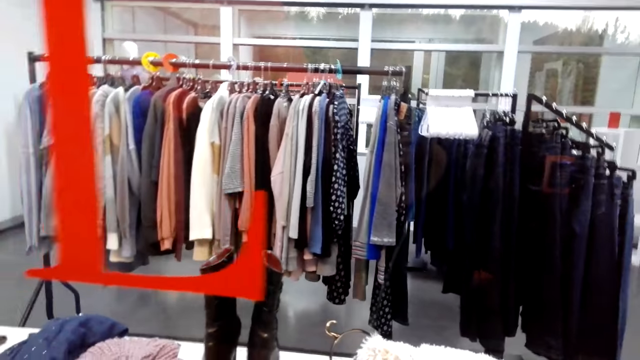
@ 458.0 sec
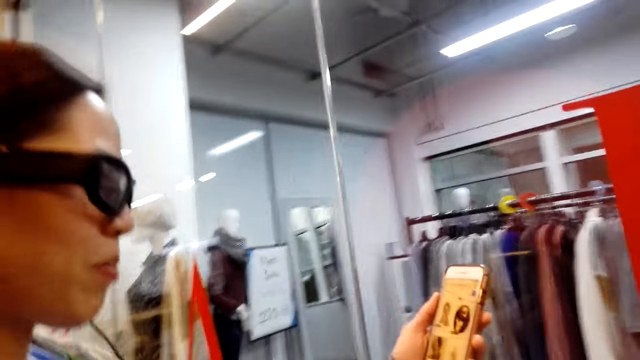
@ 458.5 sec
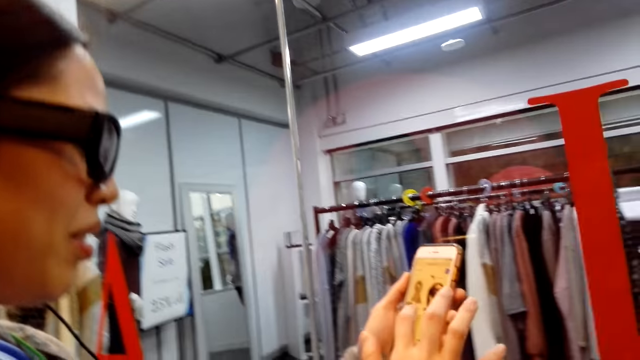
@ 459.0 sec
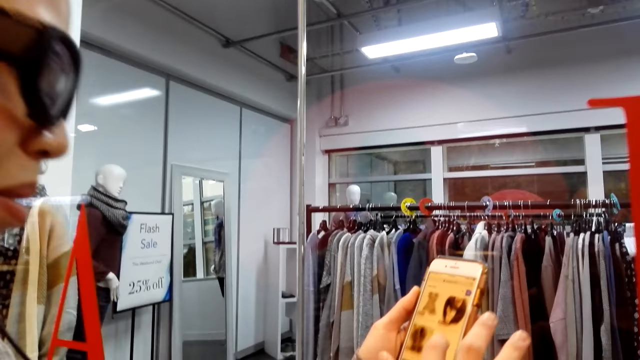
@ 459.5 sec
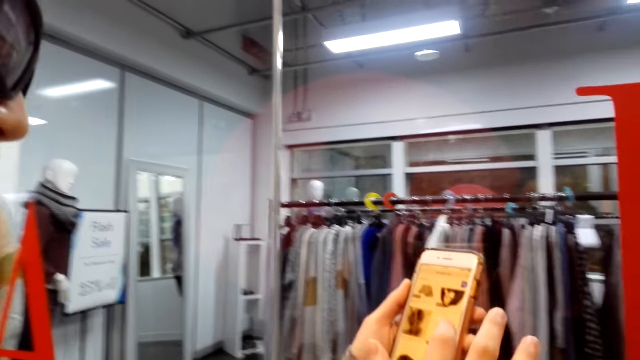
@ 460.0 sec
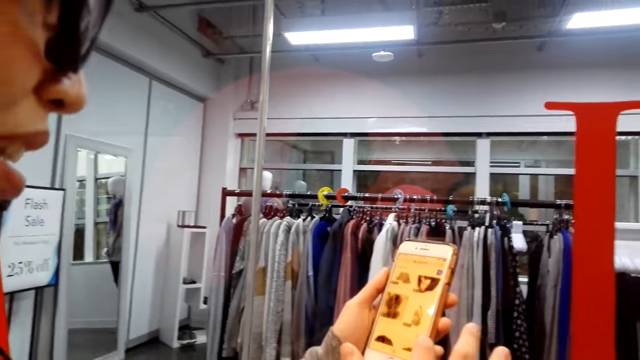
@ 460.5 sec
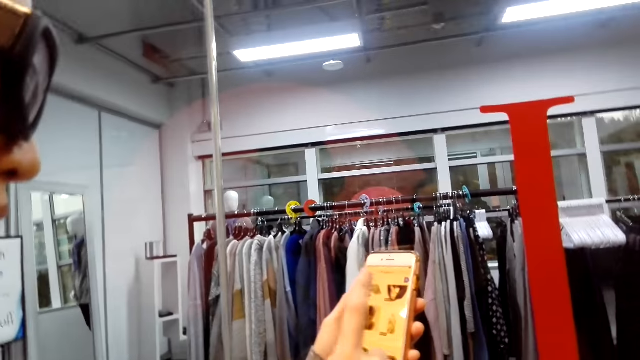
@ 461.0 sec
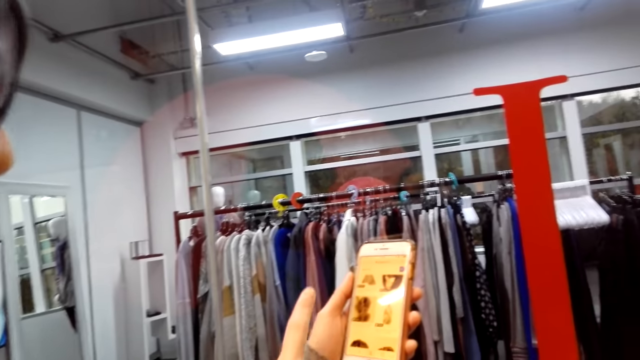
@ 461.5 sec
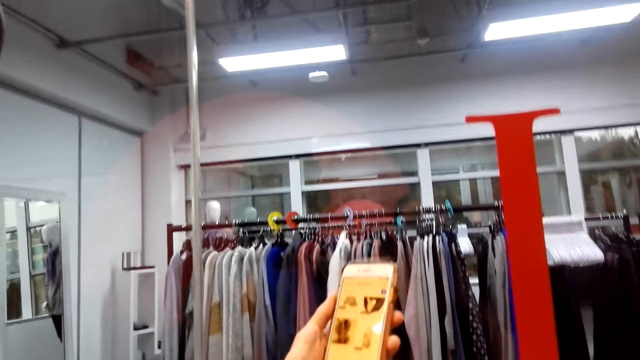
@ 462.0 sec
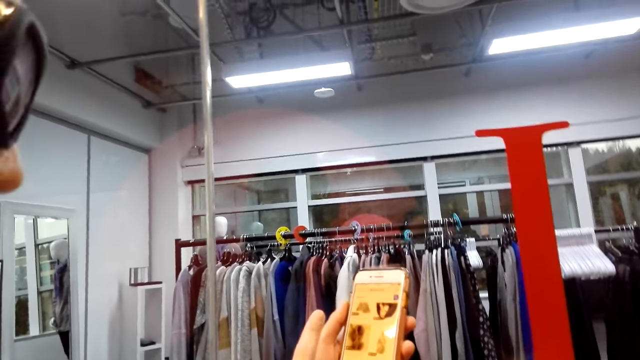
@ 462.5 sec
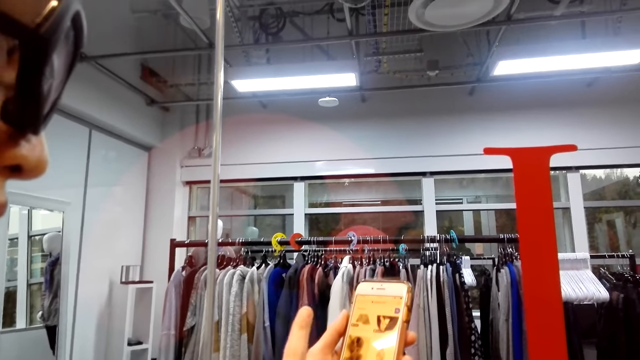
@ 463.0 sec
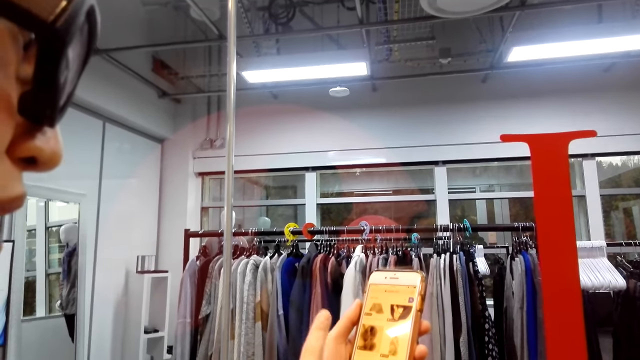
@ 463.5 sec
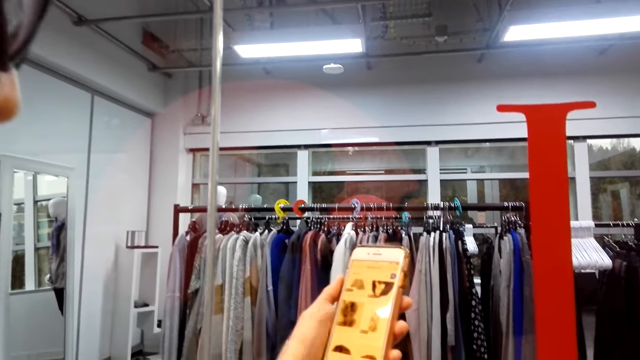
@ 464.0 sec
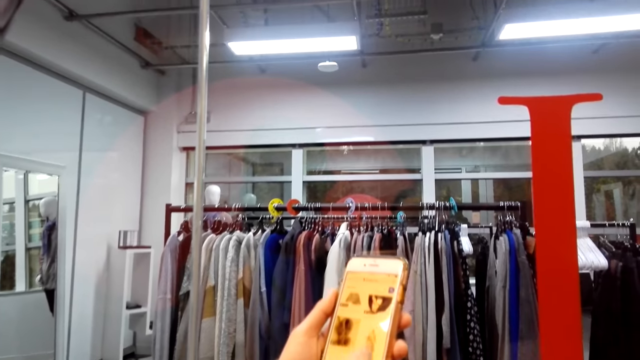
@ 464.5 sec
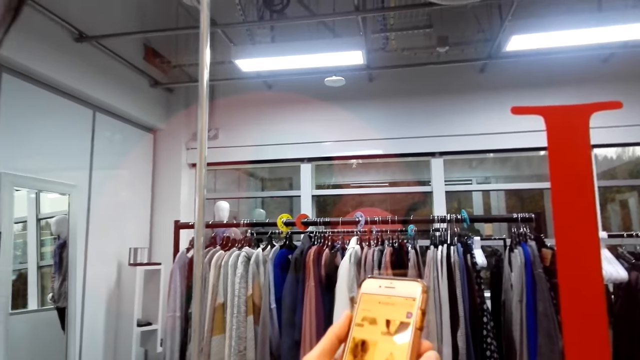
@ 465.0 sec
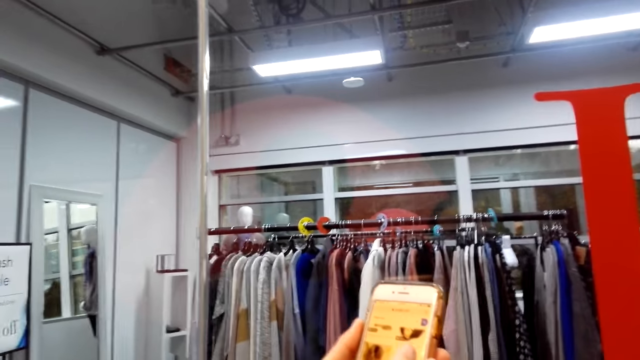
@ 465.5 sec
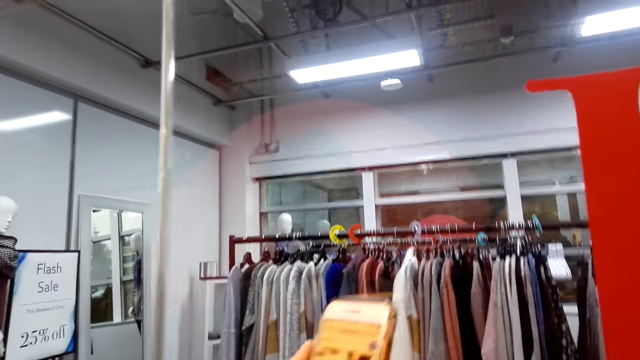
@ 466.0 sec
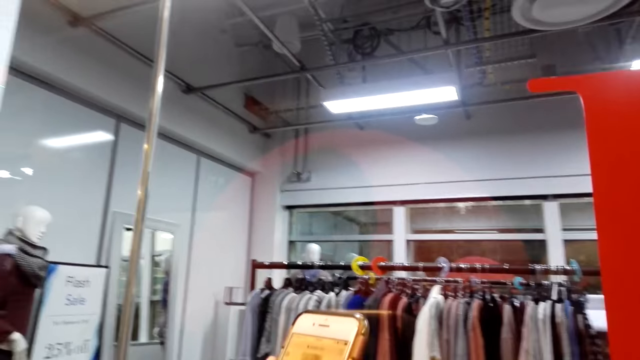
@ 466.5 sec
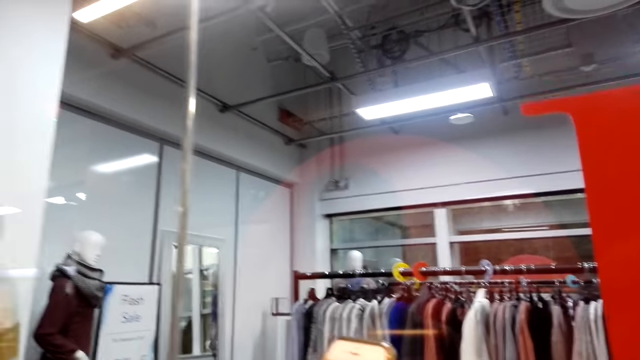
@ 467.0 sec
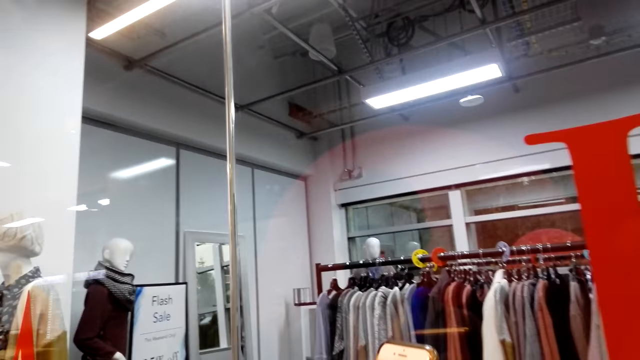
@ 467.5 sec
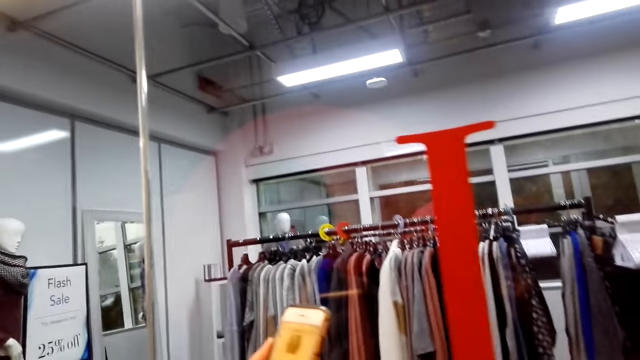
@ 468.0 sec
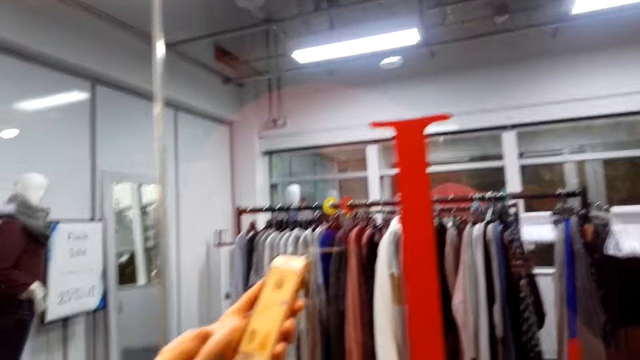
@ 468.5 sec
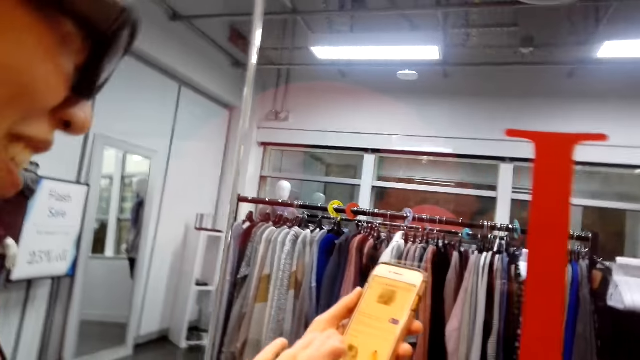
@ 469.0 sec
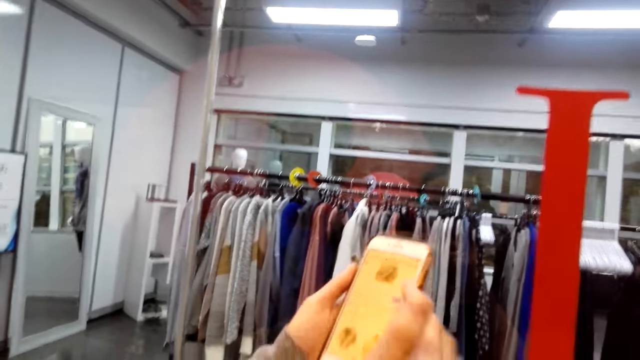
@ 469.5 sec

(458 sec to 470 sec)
A lady scrolls the phone. The lady looks at some photos in her phone.

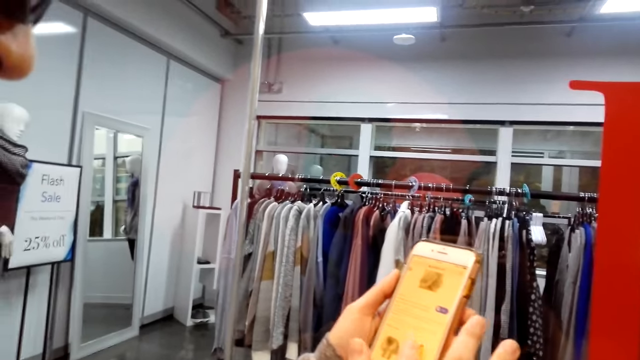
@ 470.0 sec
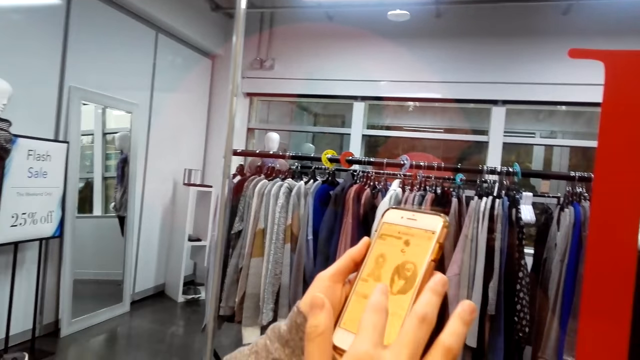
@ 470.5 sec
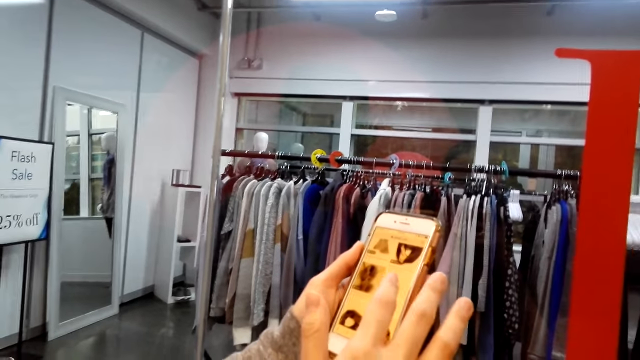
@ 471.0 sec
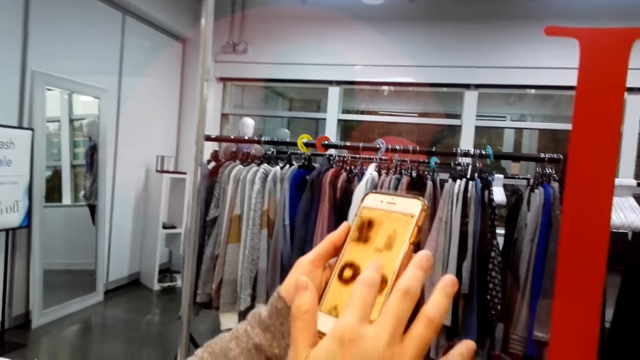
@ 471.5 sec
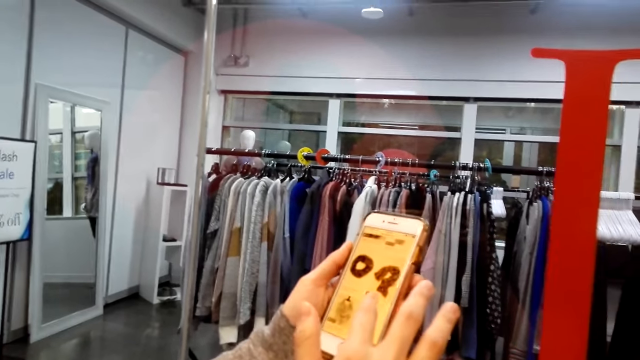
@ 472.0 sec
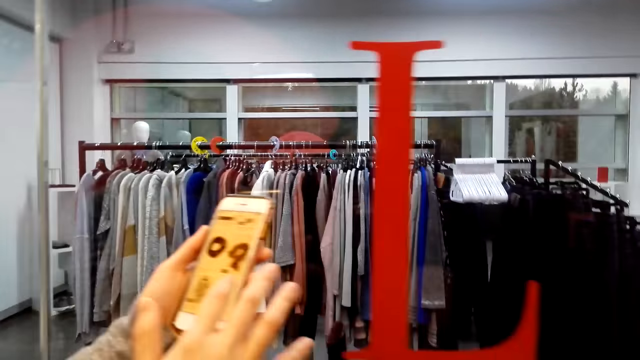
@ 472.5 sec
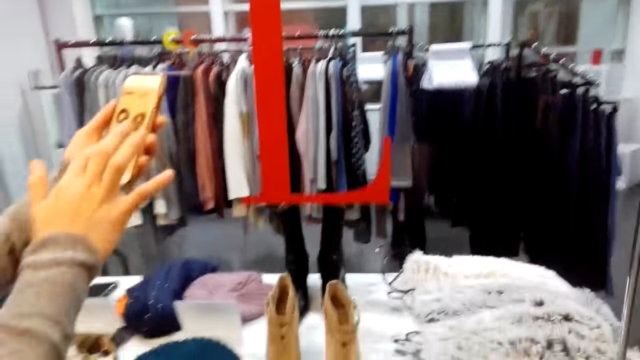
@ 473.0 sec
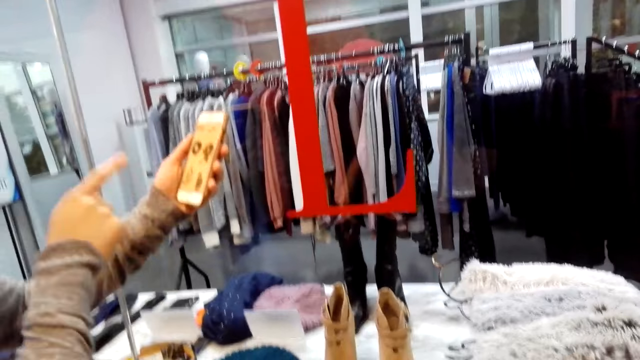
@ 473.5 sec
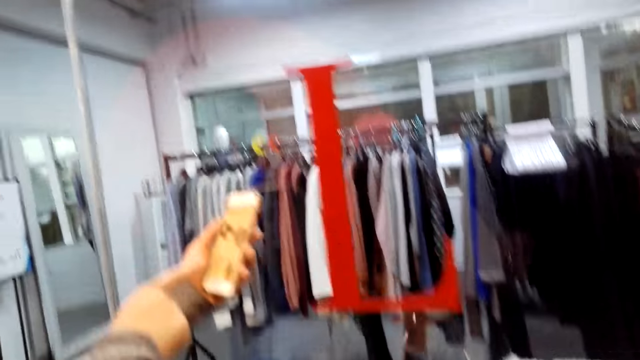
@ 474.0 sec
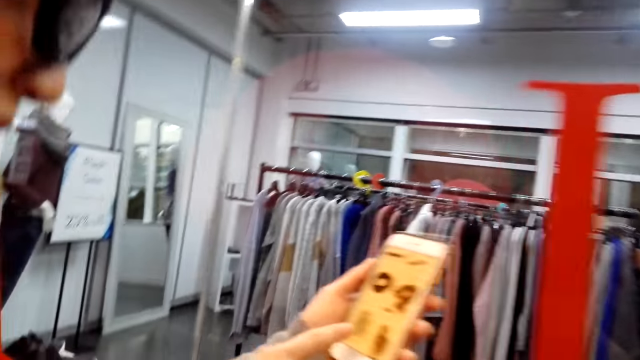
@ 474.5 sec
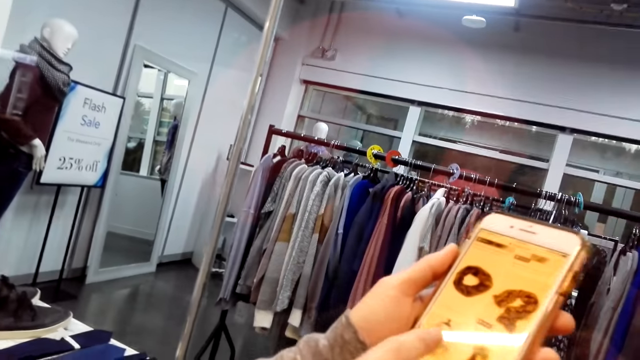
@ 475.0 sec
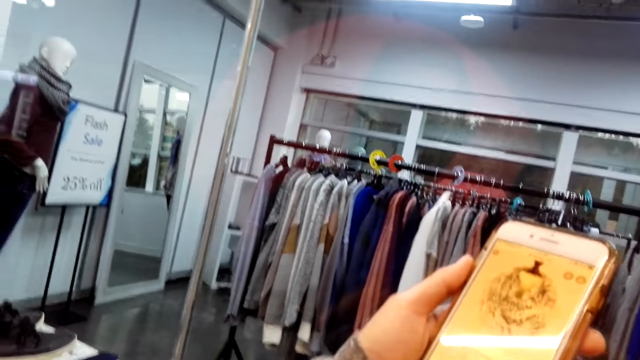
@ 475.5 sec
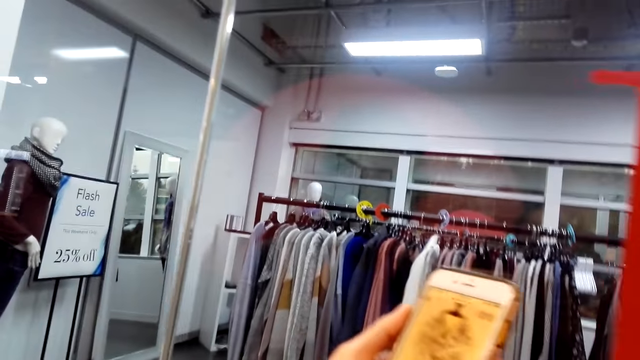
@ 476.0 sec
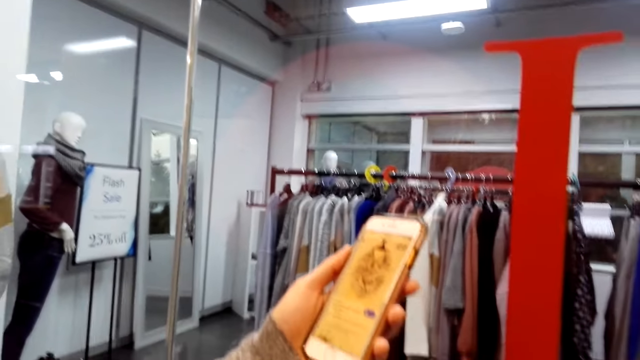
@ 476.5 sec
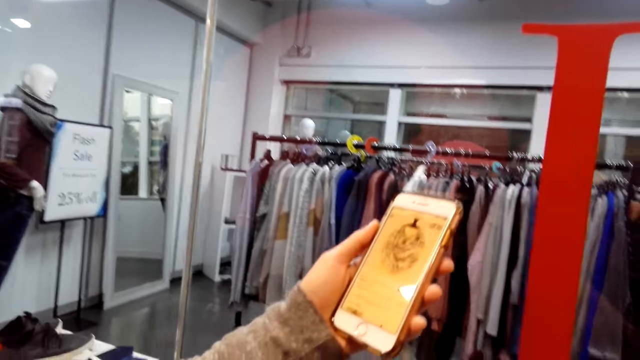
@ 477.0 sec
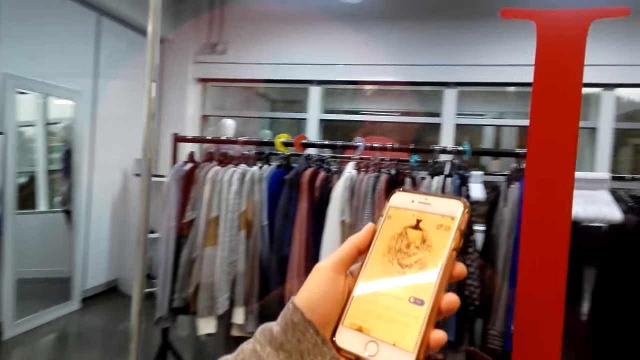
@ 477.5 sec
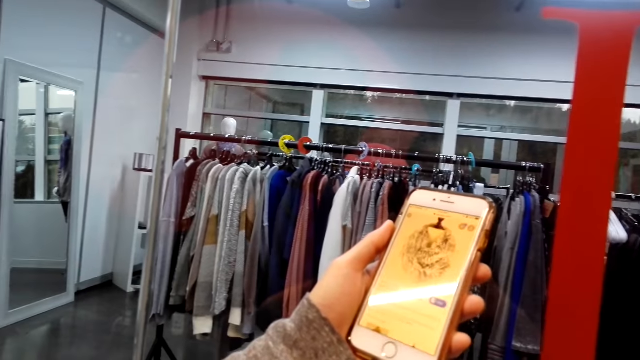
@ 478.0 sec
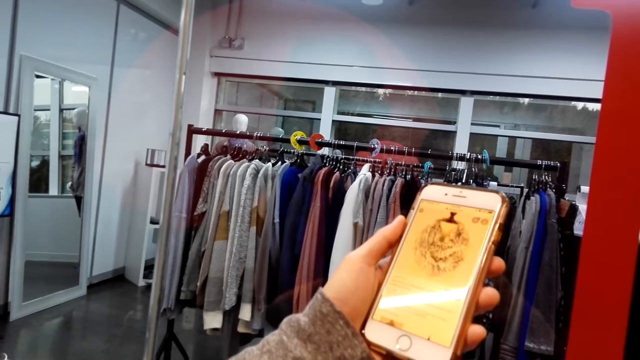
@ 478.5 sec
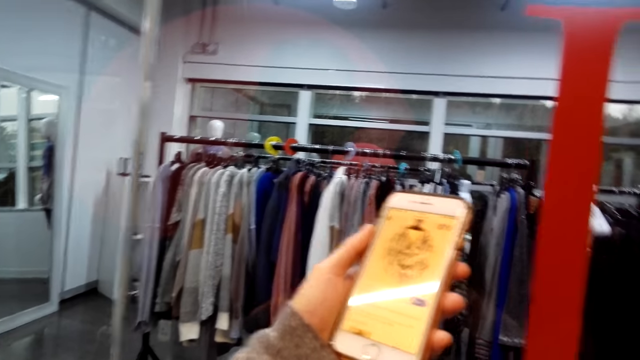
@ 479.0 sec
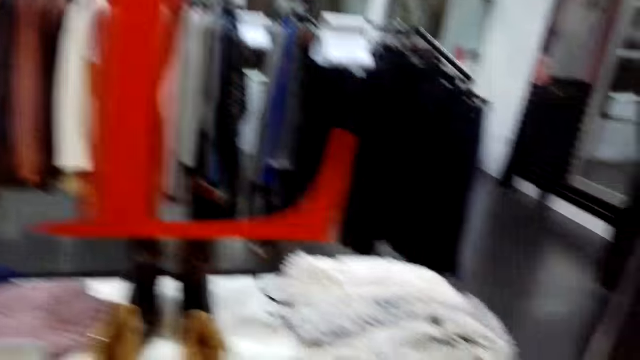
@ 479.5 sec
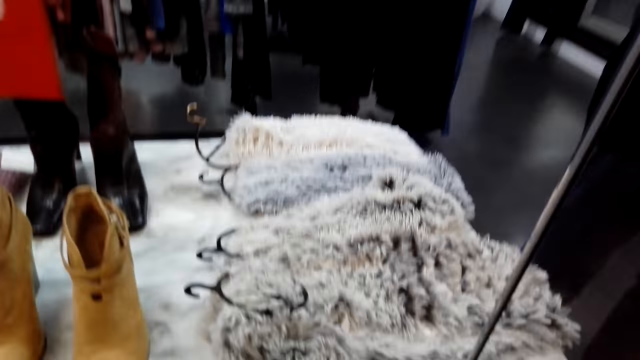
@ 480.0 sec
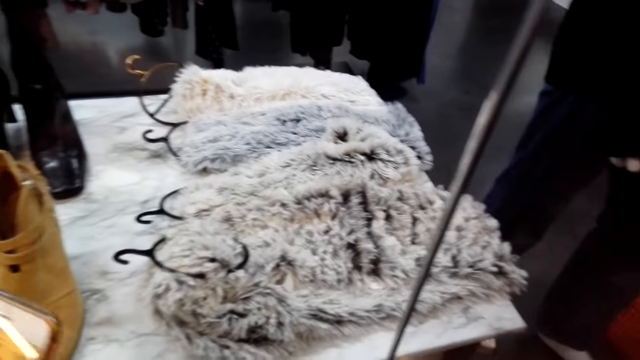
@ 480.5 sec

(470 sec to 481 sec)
The camera wearer dialogues with a lady. The lady points at the phone. The lady shows the camera wearer a photo on her phone. The lady stares at the phone with the camera wearer.
